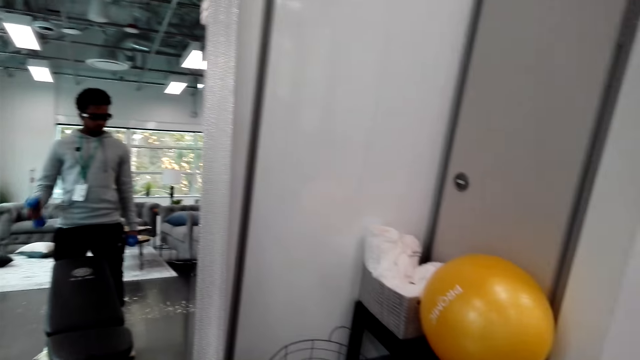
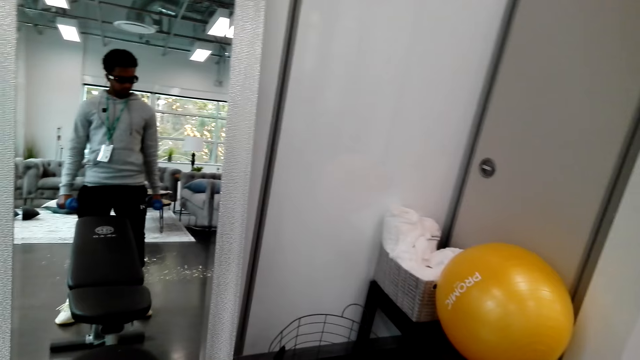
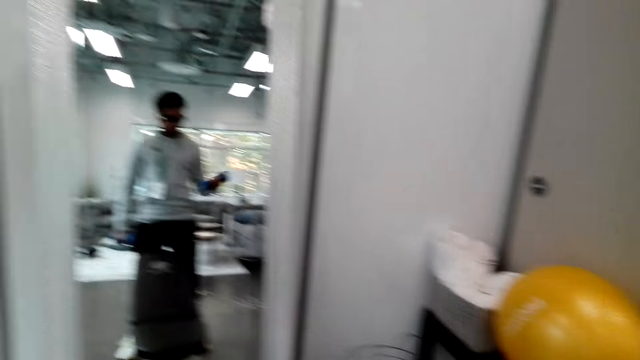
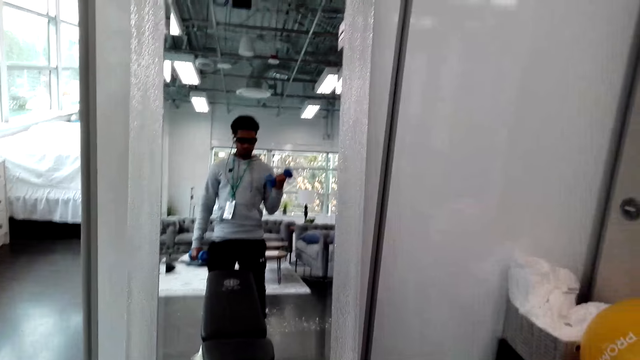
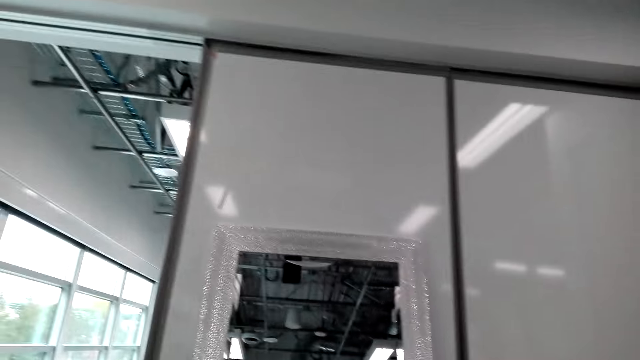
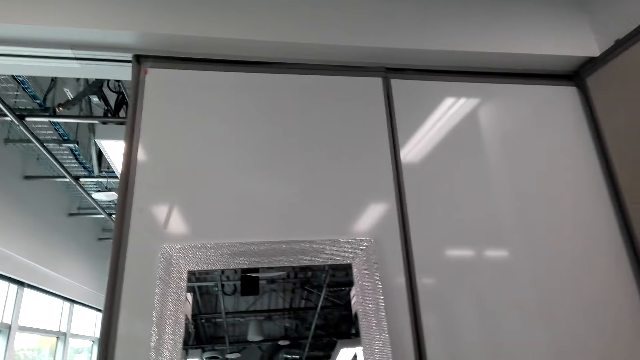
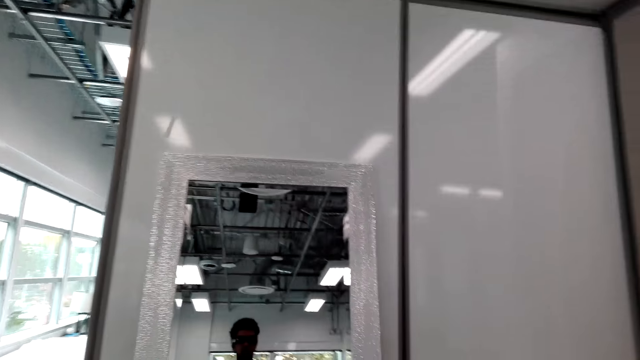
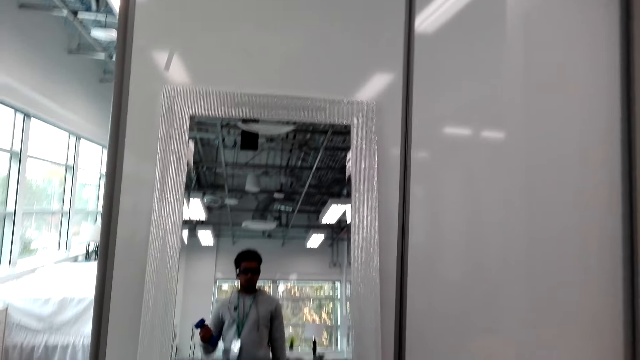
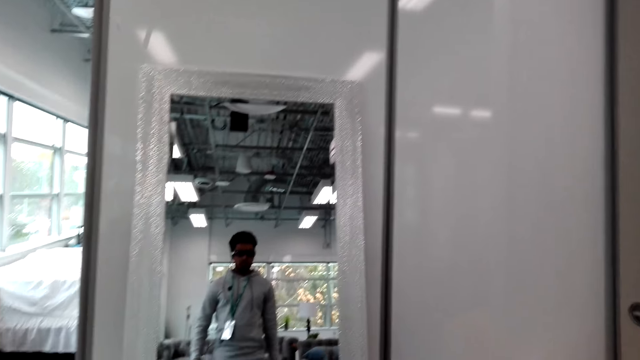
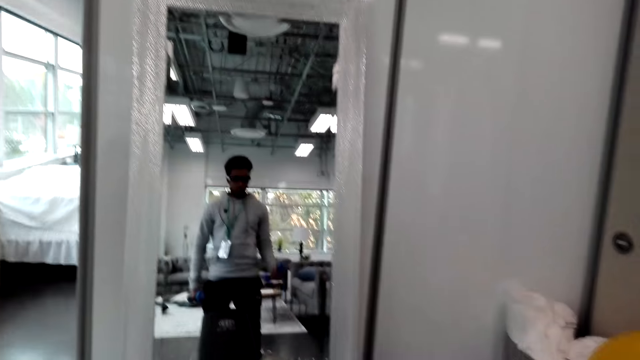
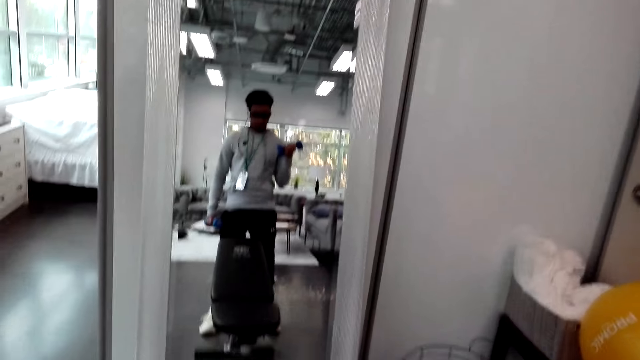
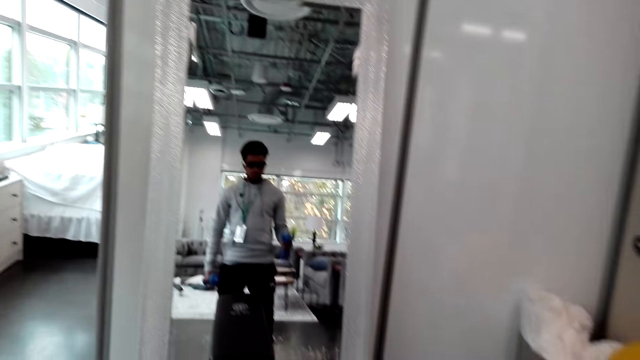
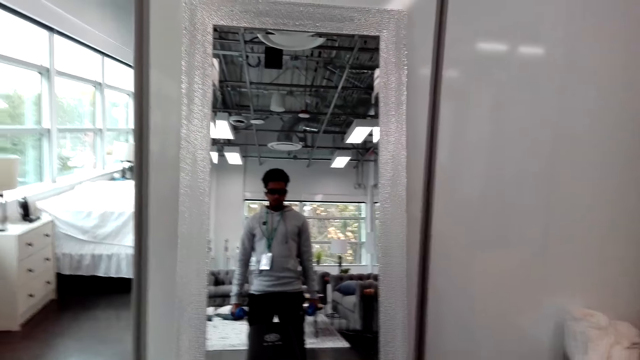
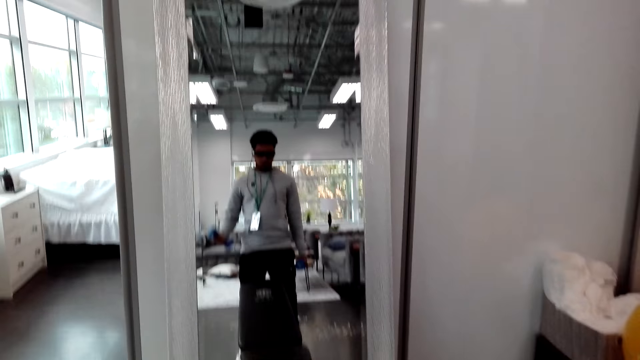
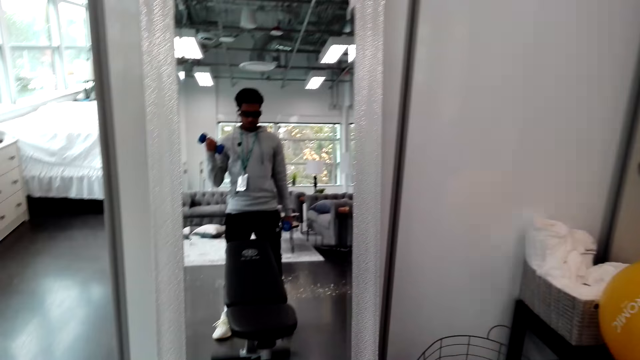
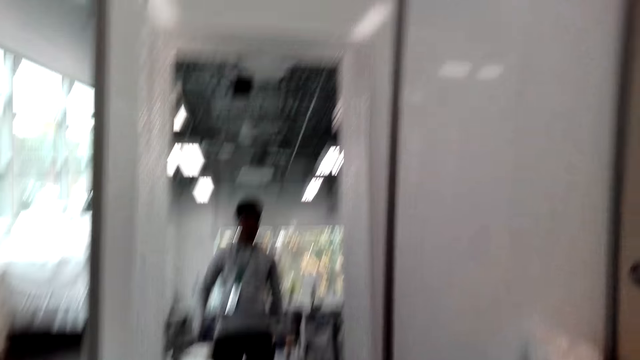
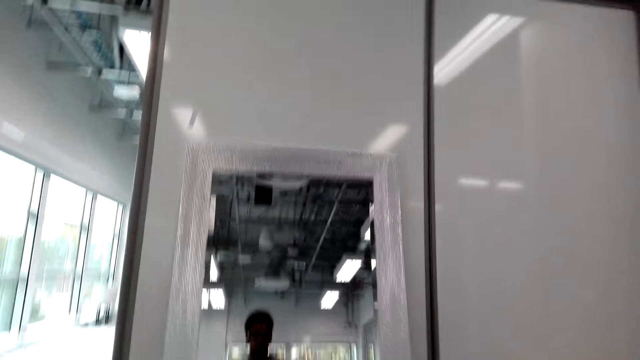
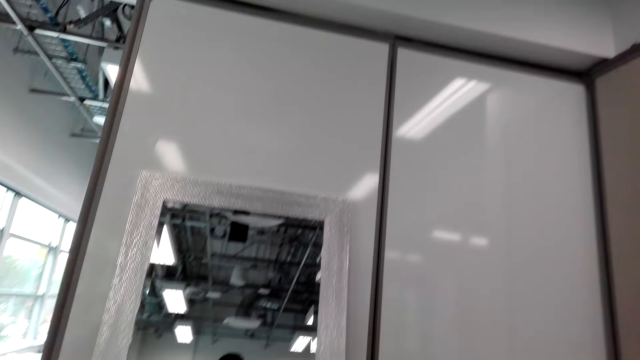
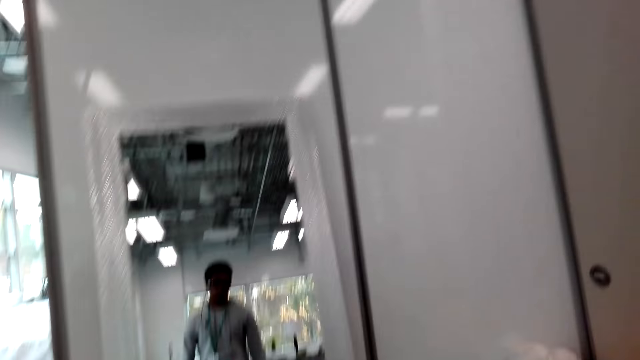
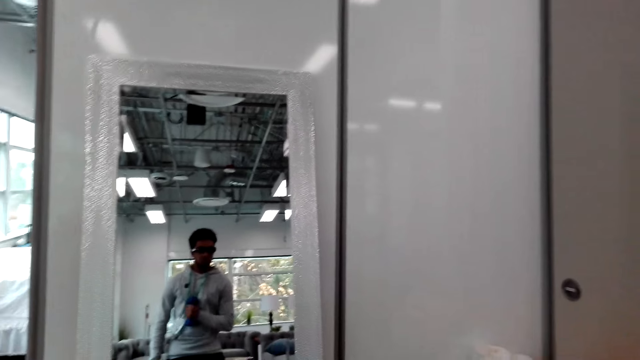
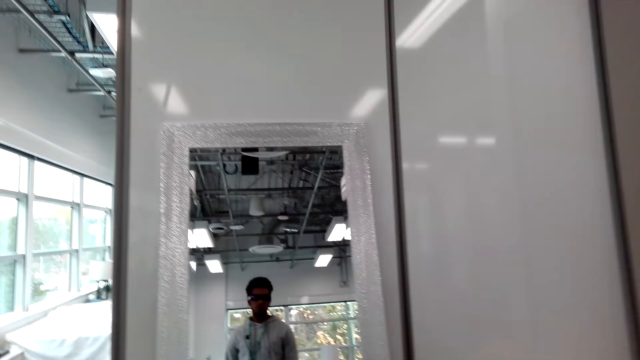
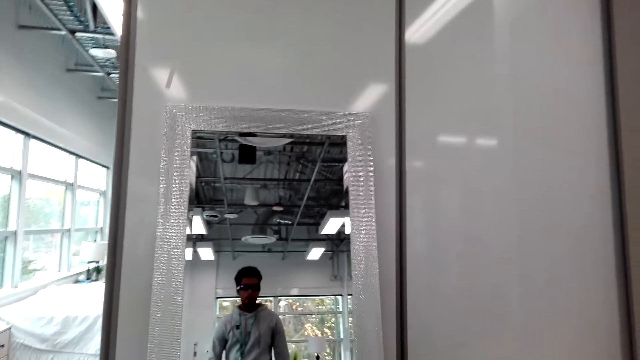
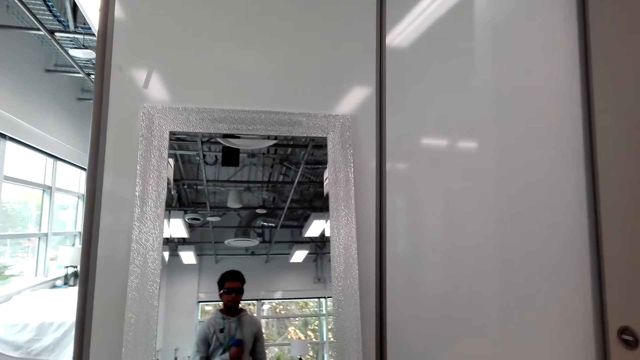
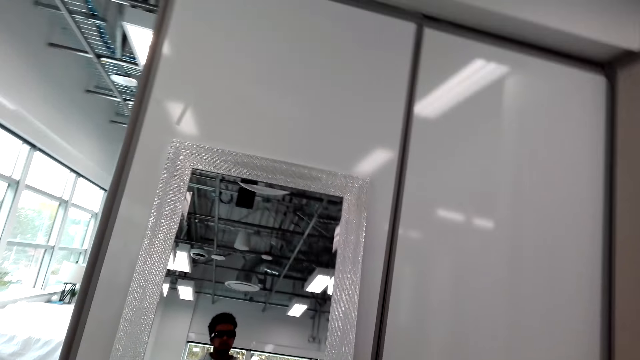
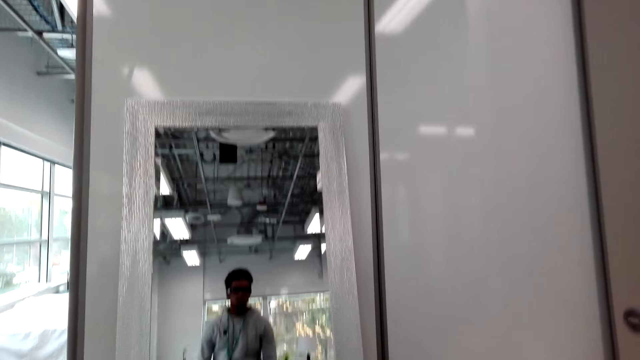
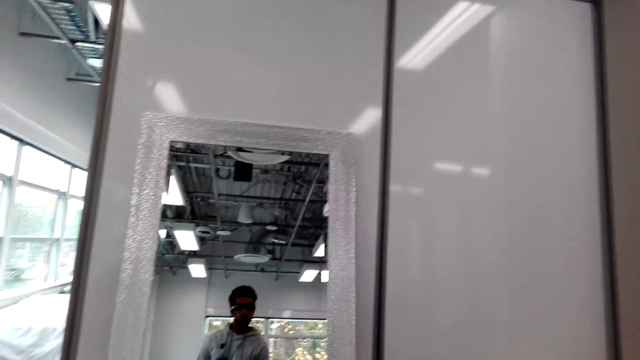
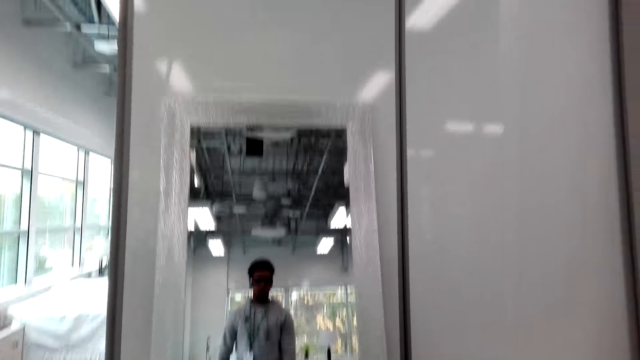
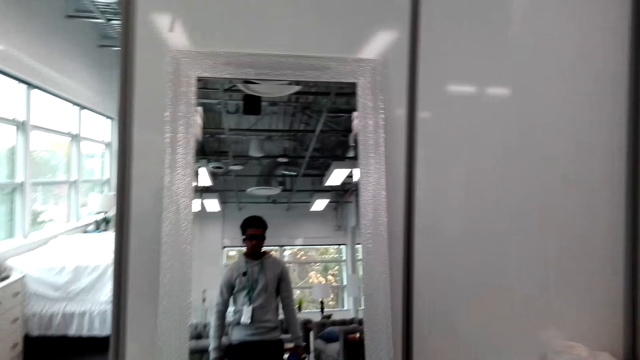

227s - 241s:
The camera wearer looks at the mirror. They train with dumbbells. They look at the mirror. They train with the dumbbells.

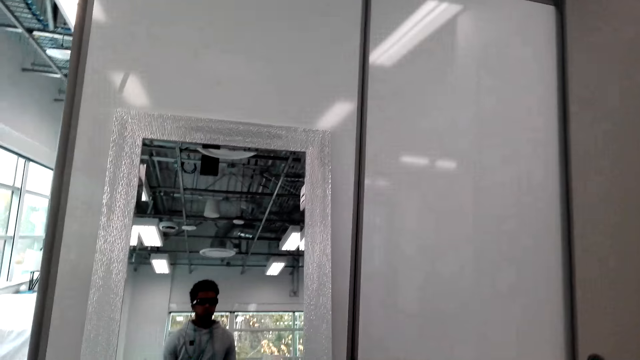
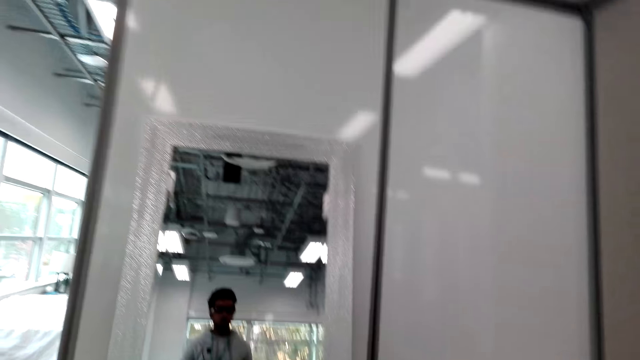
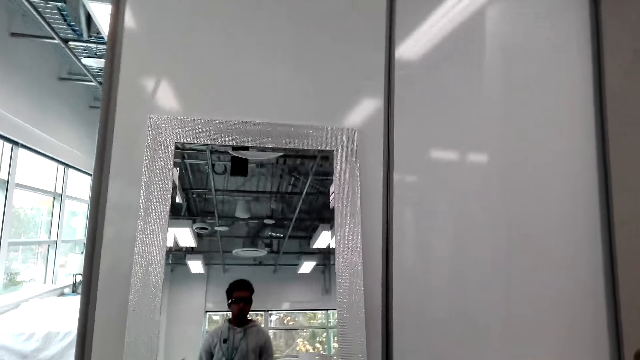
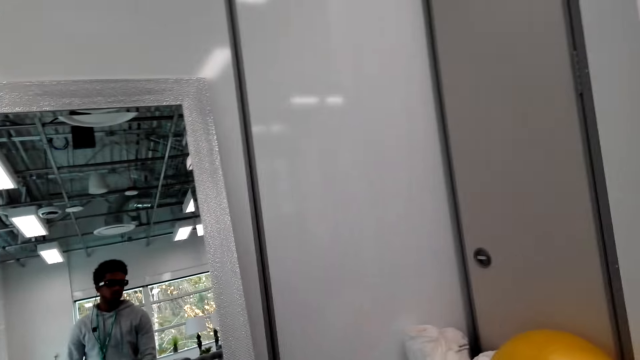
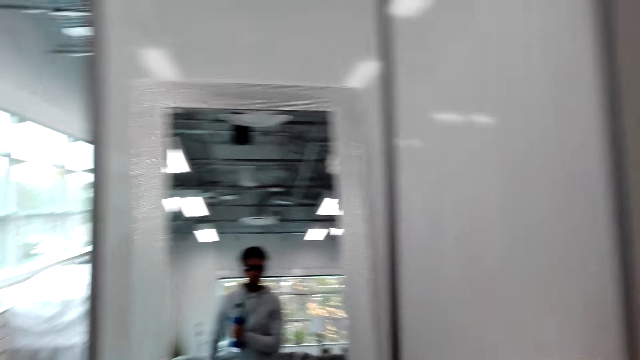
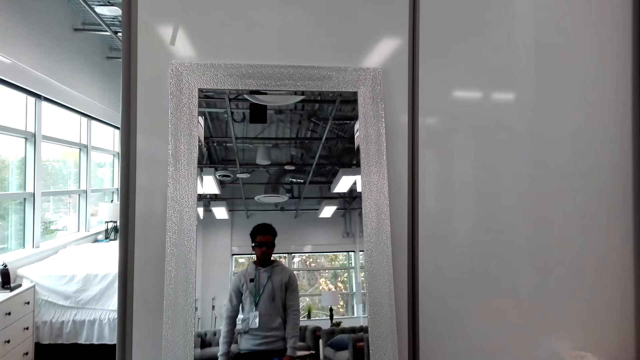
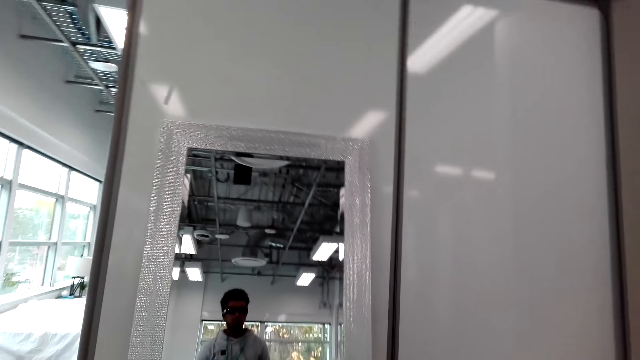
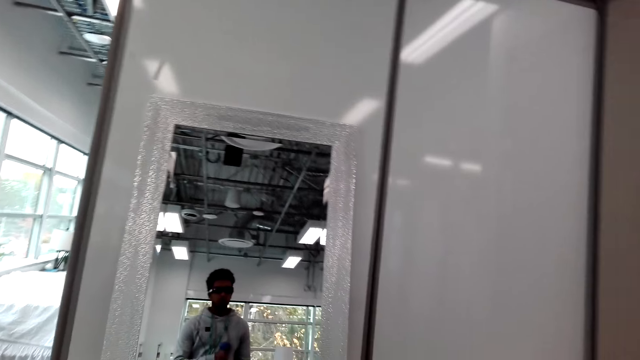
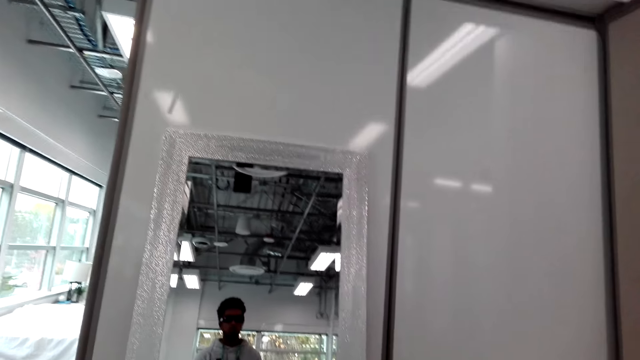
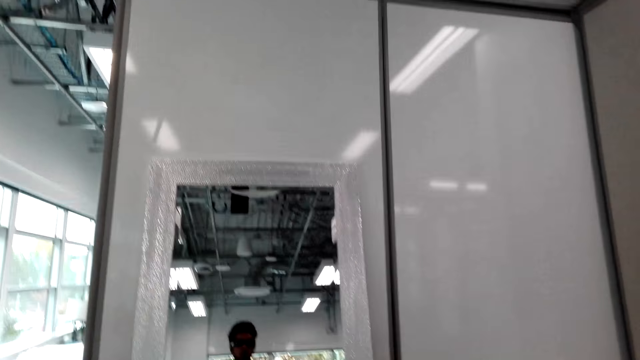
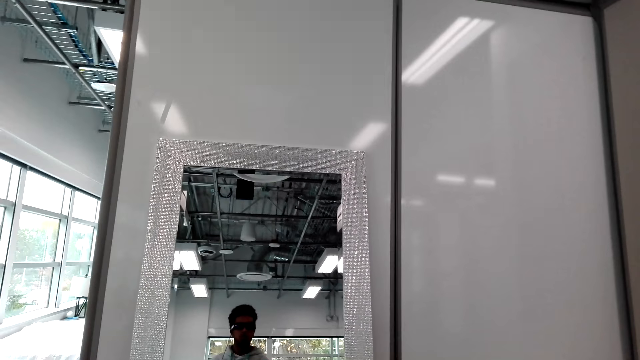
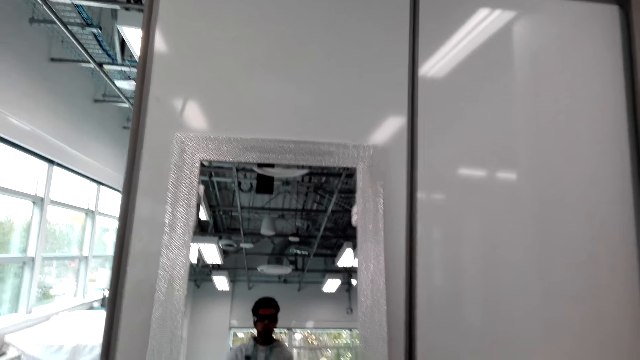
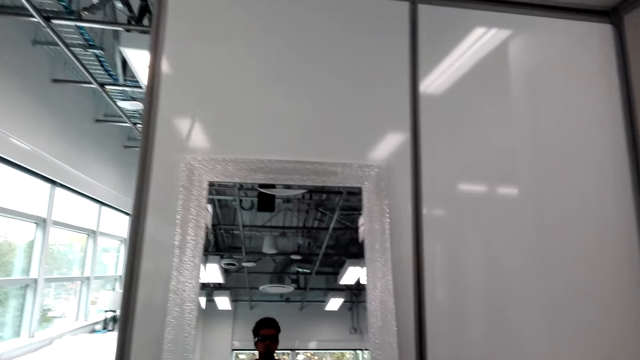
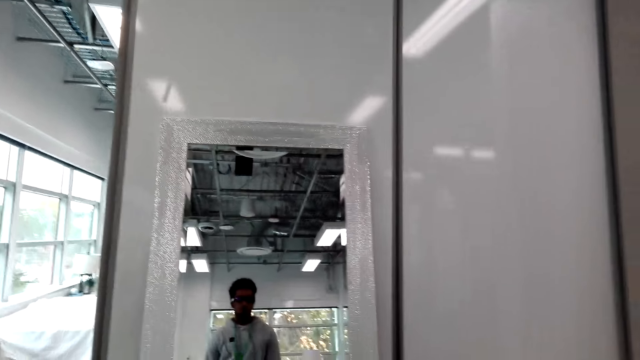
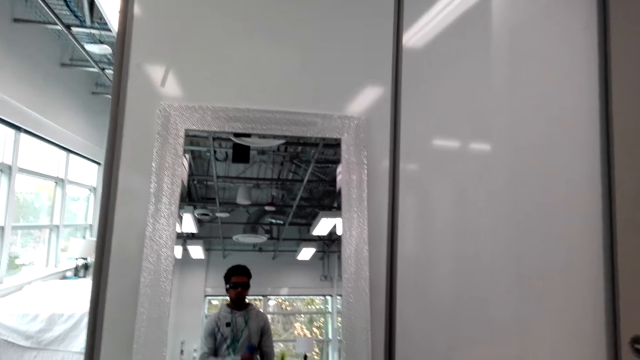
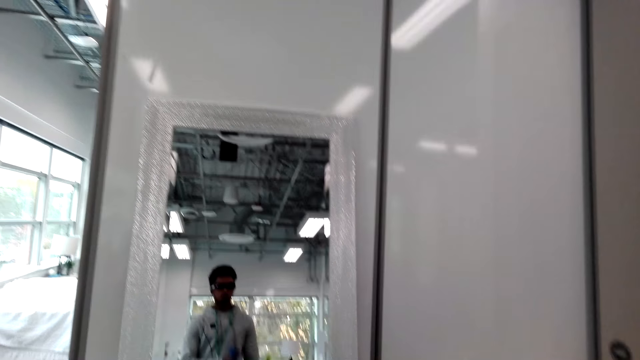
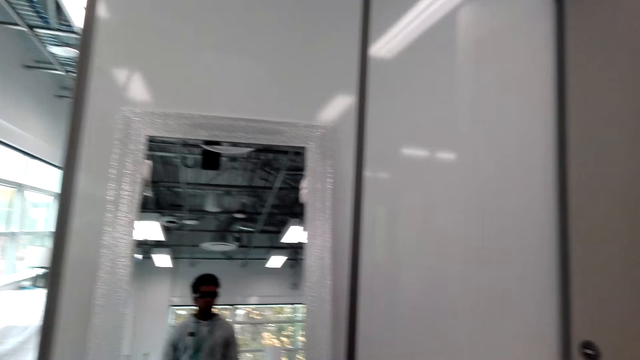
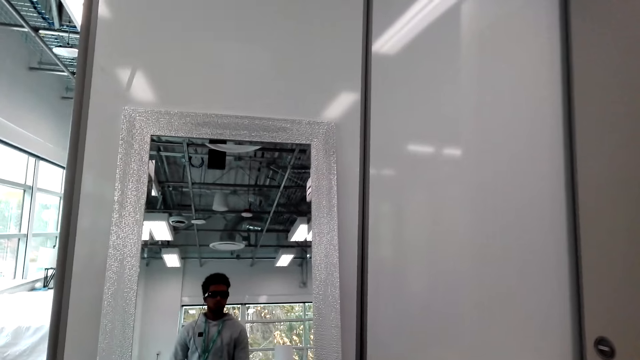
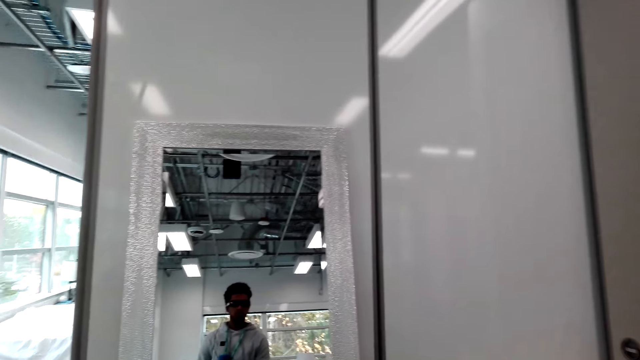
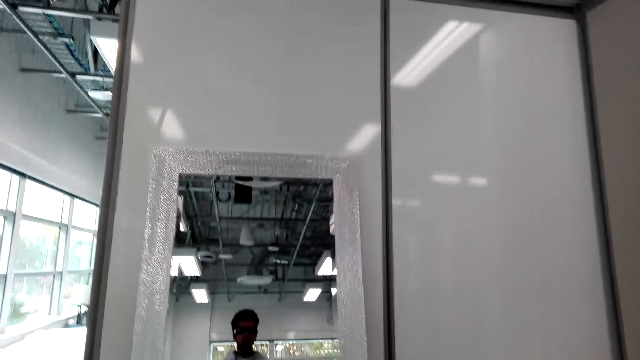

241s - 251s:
The camera wearer looks at the mirror. They train with dumbbells.
